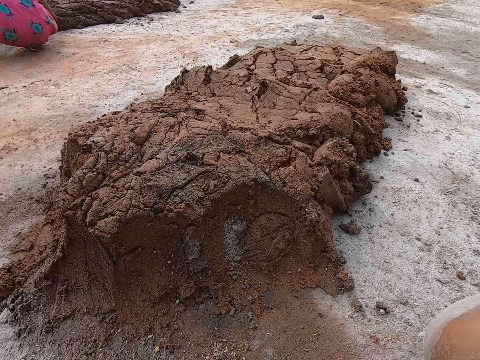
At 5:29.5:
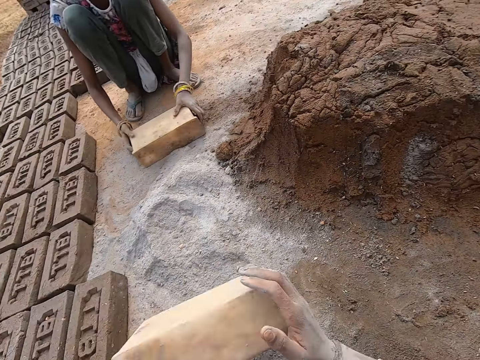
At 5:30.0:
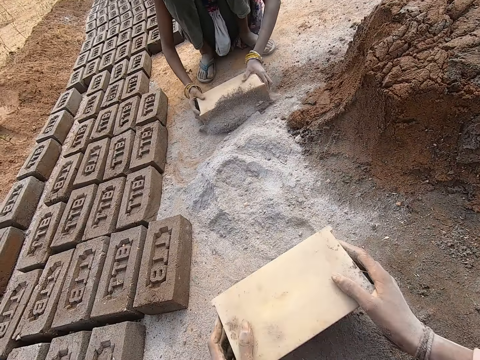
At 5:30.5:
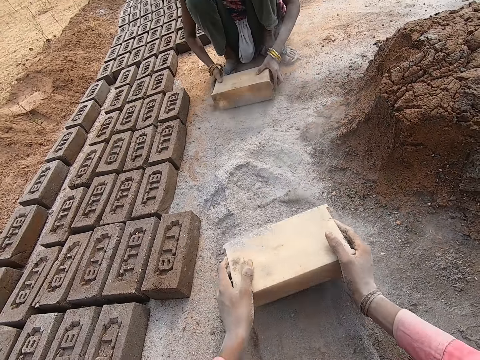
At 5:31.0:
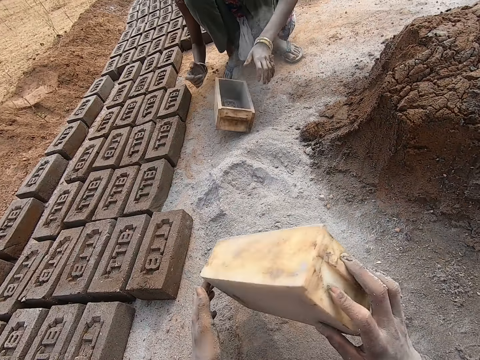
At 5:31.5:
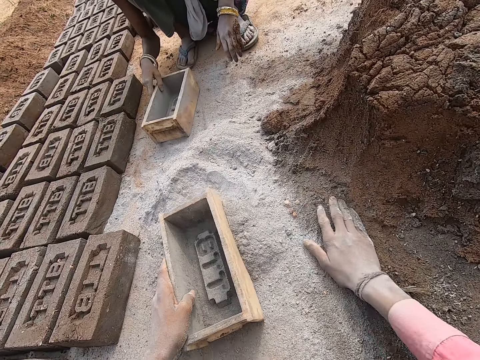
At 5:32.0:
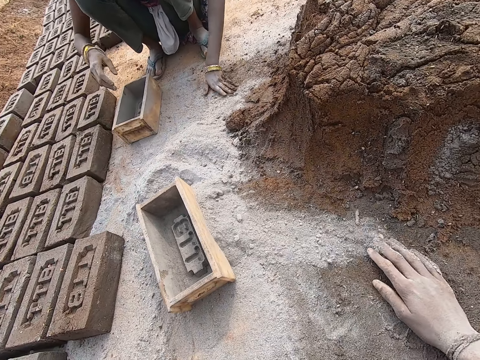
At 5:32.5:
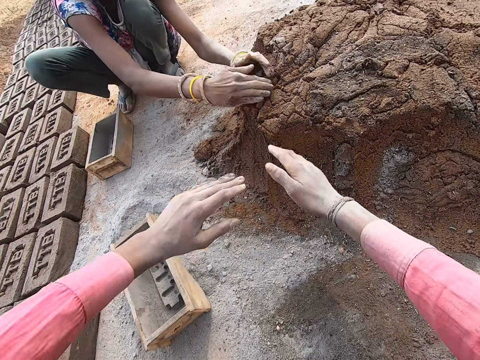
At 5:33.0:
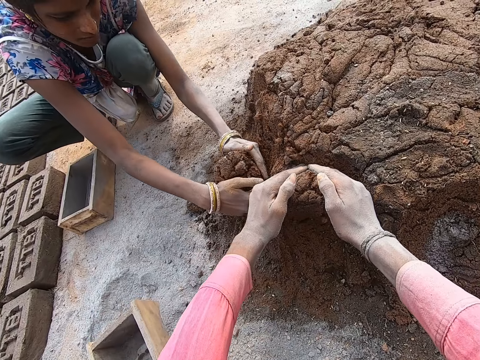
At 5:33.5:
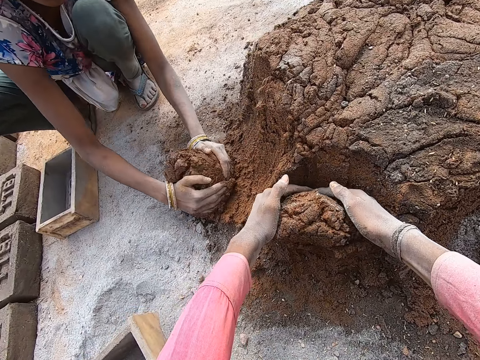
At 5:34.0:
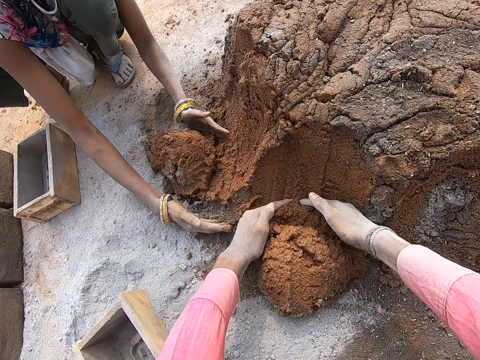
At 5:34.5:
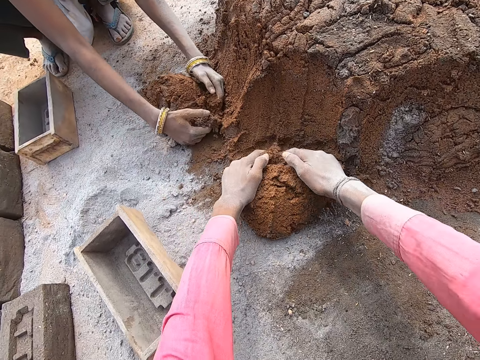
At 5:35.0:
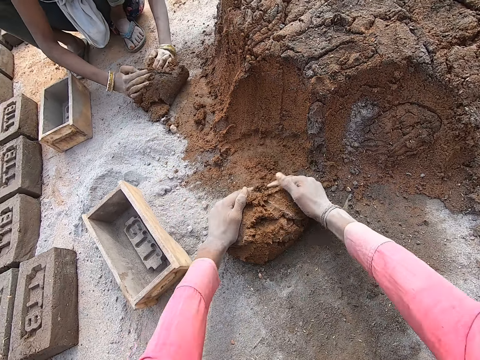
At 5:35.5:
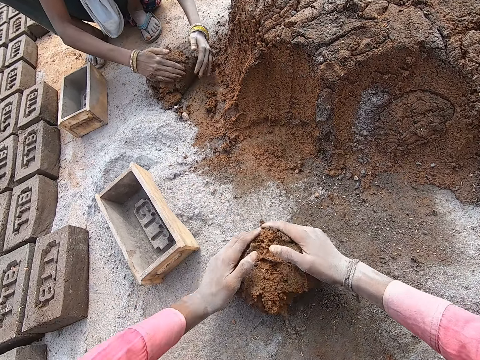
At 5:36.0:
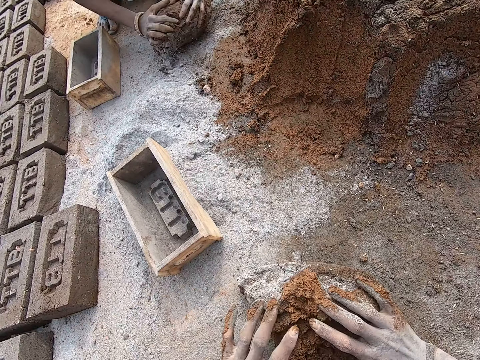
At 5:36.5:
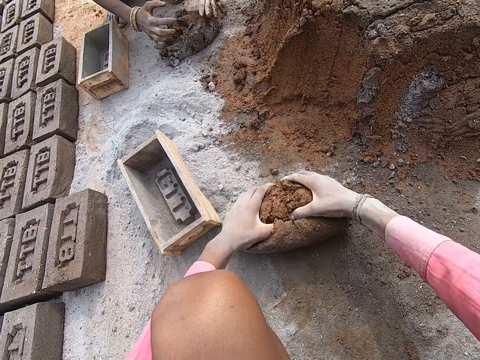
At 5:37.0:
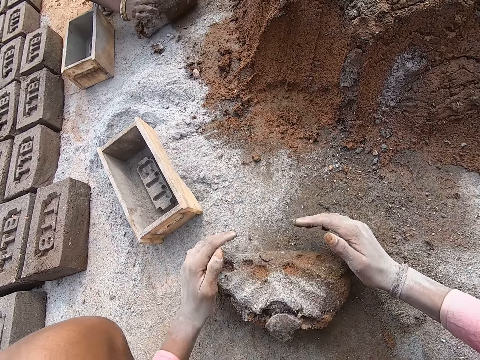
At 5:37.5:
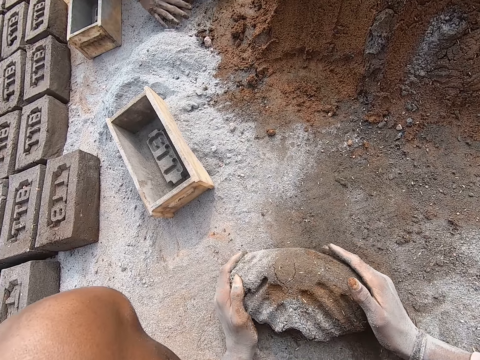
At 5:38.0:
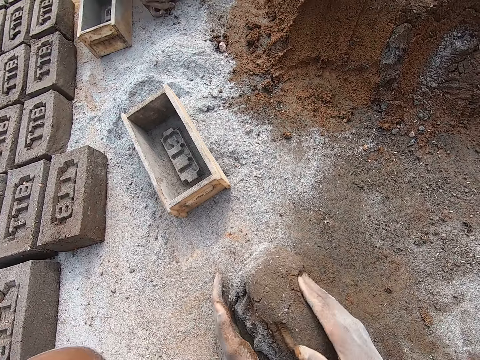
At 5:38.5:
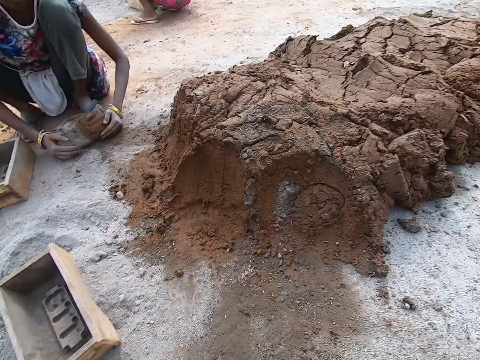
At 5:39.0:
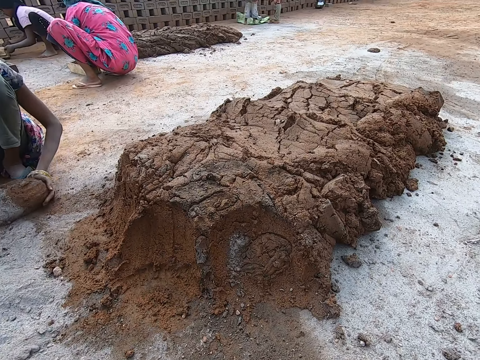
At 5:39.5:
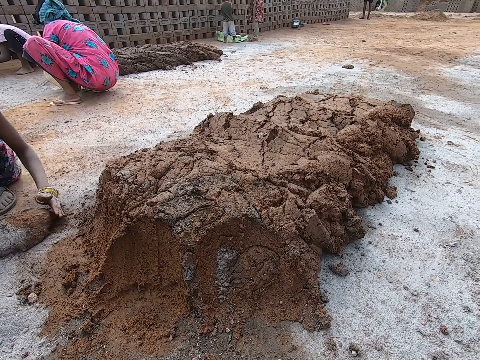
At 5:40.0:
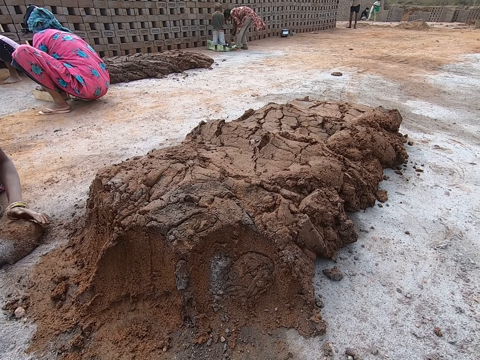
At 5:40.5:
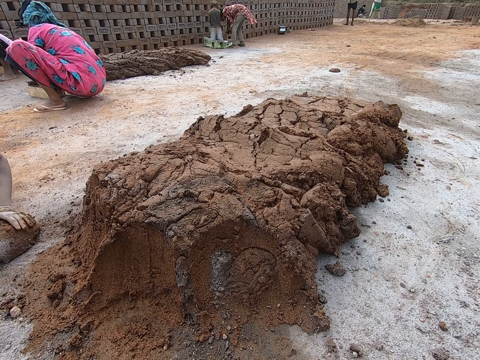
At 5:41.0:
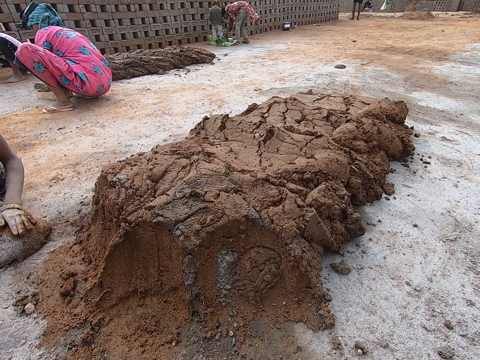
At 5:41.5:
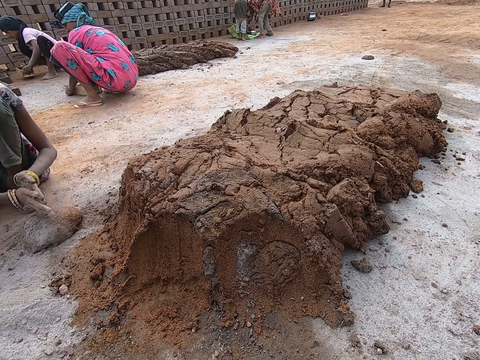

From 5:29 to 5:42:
The camera wearer looks around. A woman flips the brick mold and drags the brick mold on the ground. The camera wearer pours the soil and drags the brick mold on the ground. The woman lifts the brick mold off the ground and drops the brick mold on the ground. The camera wearer drops the brick mold on the ground. He drags his hand on the ground and spreads the soil. The woman cuts the clay or mud mortar with her hands. The camera wearer cuts the clay with his hands. He molds the clay. The woman molds the clay. The camera wearer picks up the clay and looks at the mud mortar. The woman lifts the clay off the ground, drops the clay on the ground and presses the clay with her hands.

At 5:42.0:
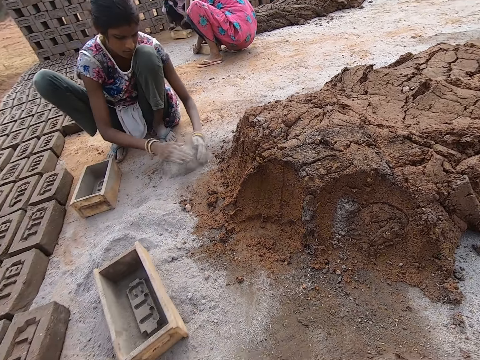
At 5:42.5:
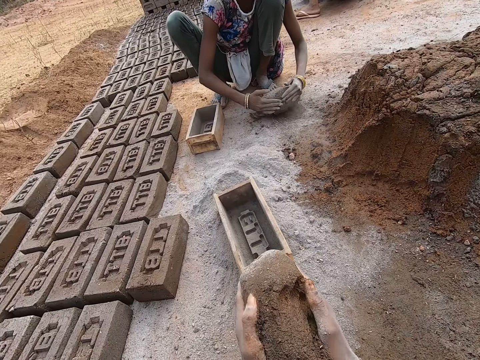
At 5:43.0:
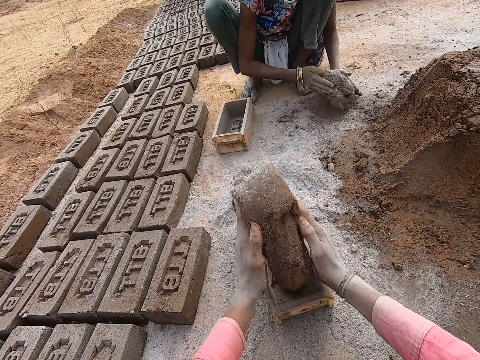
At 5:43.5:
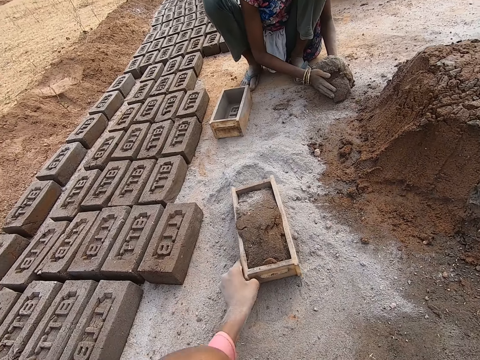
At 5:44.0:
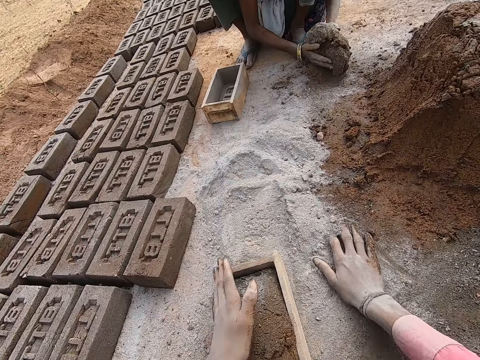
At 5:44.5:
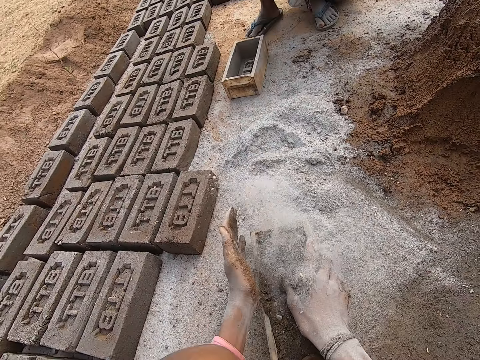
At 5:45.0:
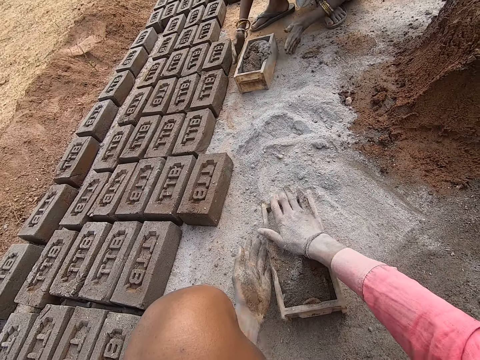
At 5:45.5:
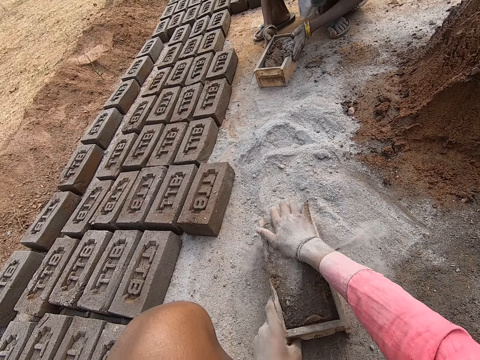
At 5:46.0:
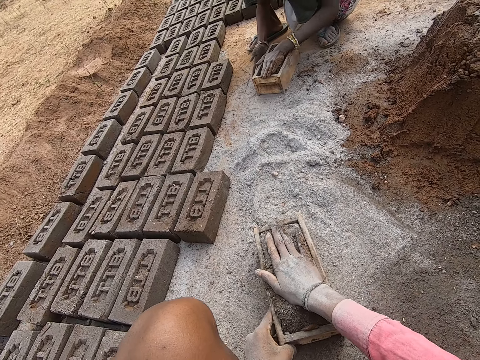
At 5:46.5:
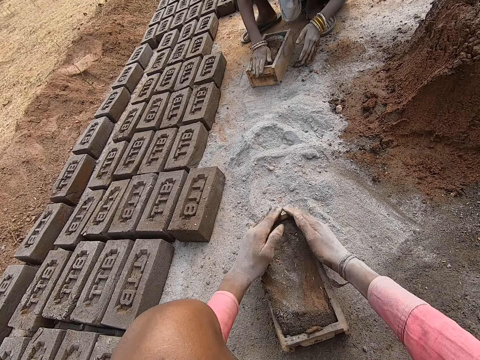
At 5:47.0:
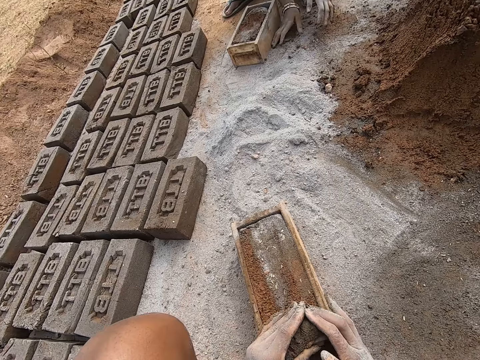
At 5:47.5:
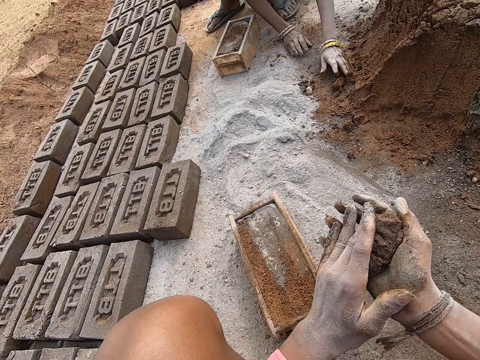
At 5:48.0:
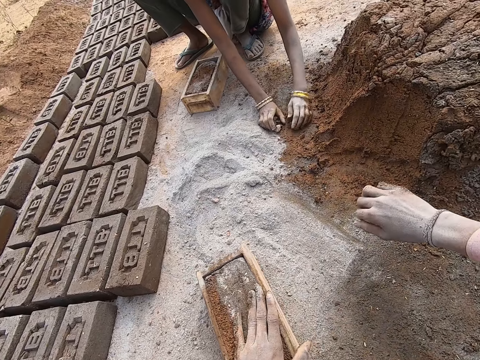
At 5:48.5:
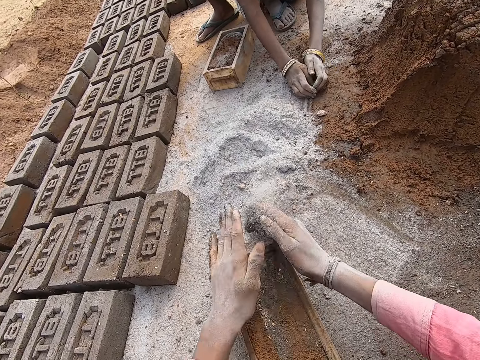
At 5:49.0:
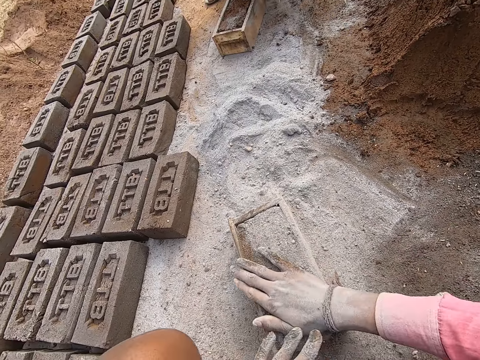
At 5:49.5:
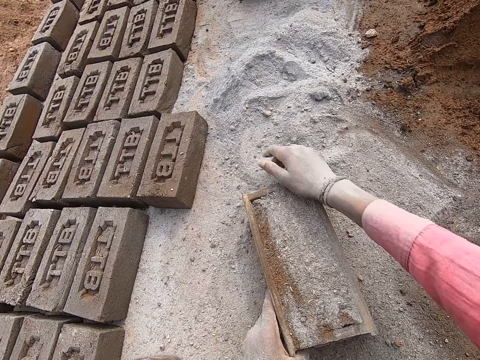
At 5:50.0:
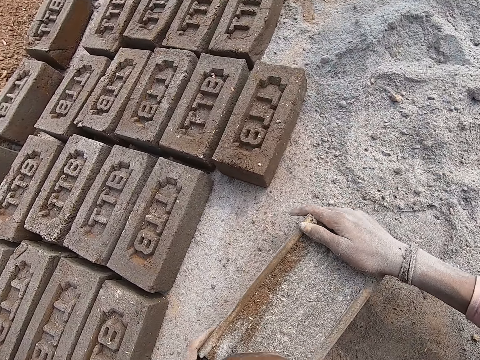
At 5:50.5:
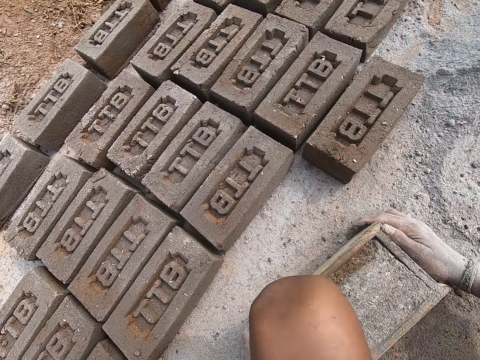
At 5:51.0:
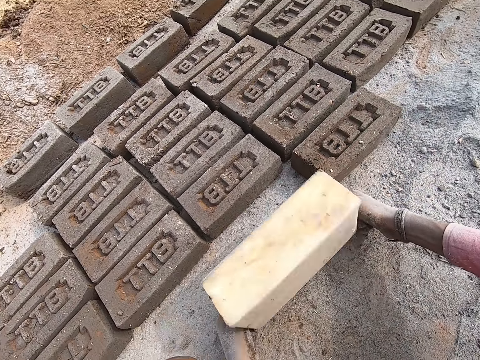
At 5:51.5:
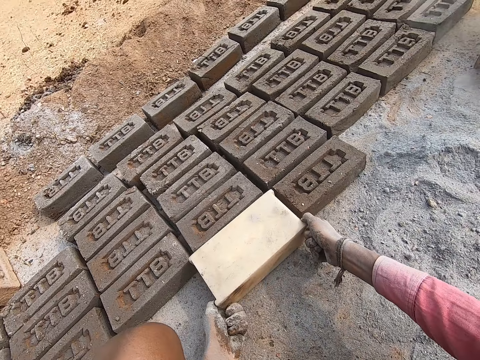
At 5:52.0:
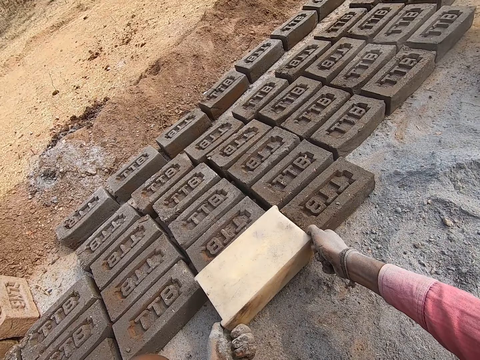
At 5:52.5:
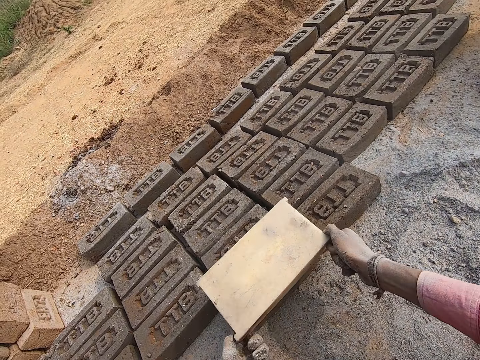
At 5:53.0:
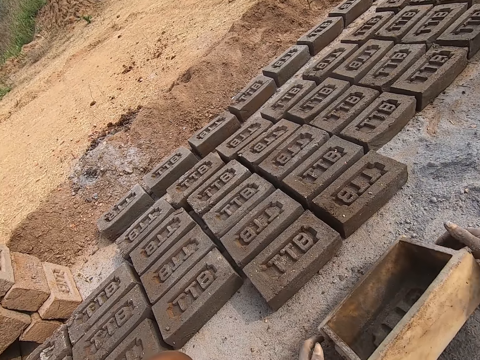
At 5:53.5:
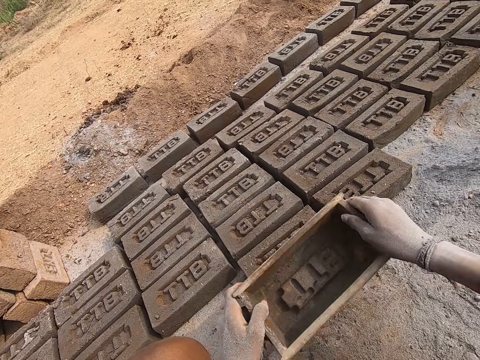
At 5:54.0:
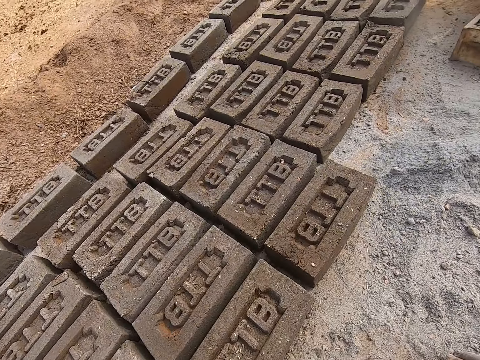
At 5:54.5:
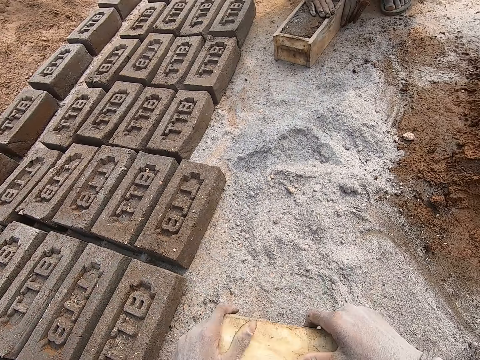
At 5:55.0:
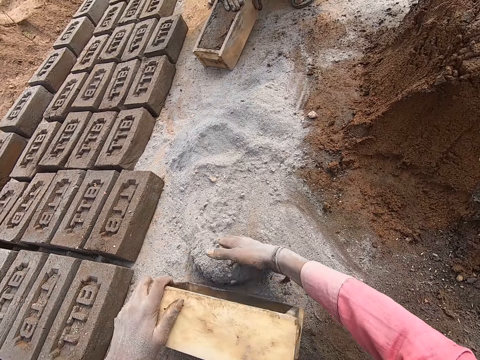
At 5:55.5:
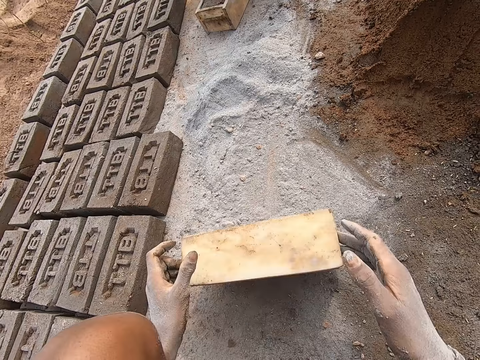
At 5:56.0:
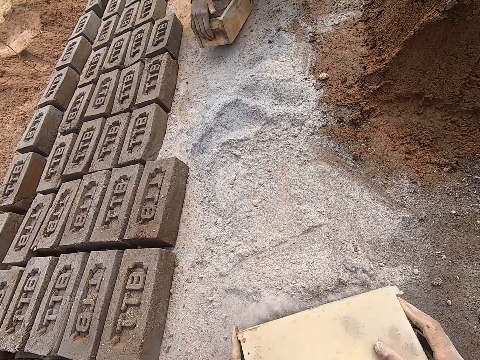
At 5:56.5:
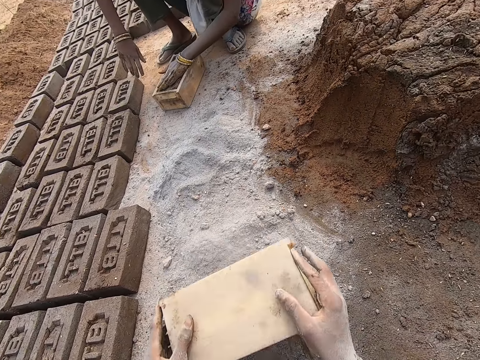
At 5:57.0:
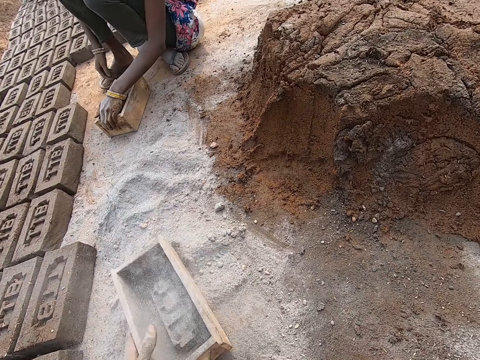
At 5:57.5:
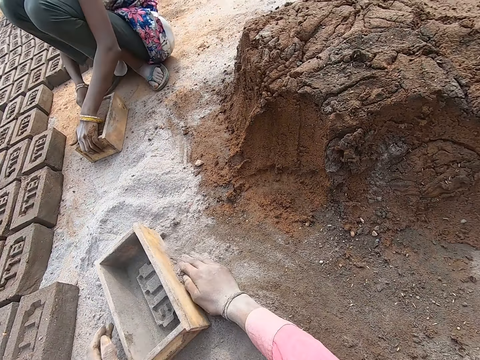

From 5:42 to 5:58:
A woman rubs sand on her hands and molds the clay or mud mortar. The camera wearer lifts the clay with both hands, puts the clay in the brick mold and pulls the brick mold. He spreads the soil, drags his hand on the ground and picks sand with his hand. He pours the soil on the brick, spreads soil on the mud mortar and presses the brick with both hands. The woman puts the clay in the brick mold. The camera wearer hits the brick mold against the ground. The woman pulls the brick mold. The camera wearer presses the brick with his hand. The woman pulls her hand off the brick. The camera wearer cuts the clay with both hands and removes the excess mud mortar. The woman picks sand with her hands. The camera wearer switches the clay to the other hand and throws the clay on the clay heap. He picks sand with his hand, pours the sand on the brick and spreads the sand on the brick. He moves the brick mold, holds the brick mold with both hands, removes the brick from the brick mold and puts the brick down. He turns the brick mold, puts the brick mold on the ground, lifts the brick mold off the ground, puts the brick mold on the brick, pulls the brick mold off the brick and puts the brick mold on the ground. He puts sand in the brick mold, flips the brick mold, empties the sand on the ground and drags the brick mold on the ground. The woman hits the brick mold against the ground. The camera wearer spreads the soil, flips the brick mold and rubs his hand on the ground.
